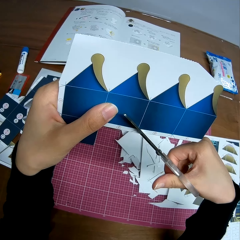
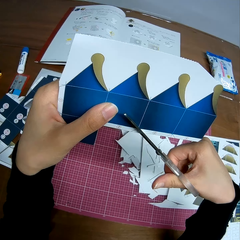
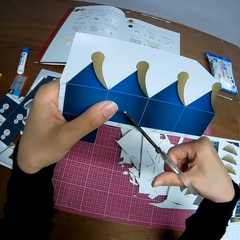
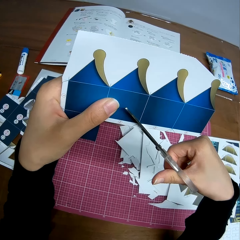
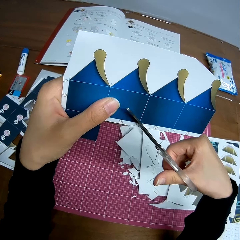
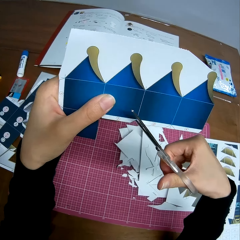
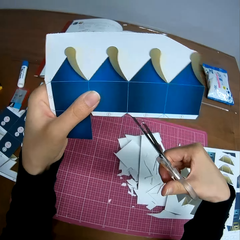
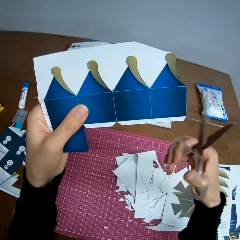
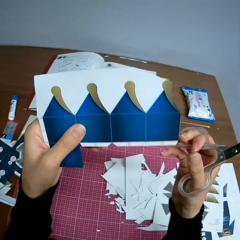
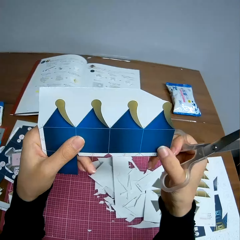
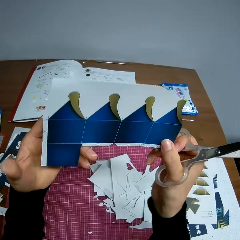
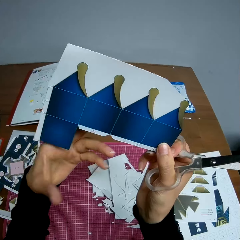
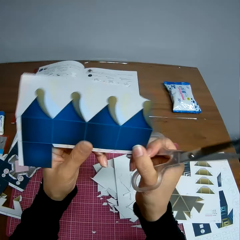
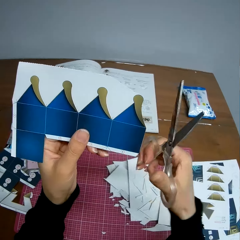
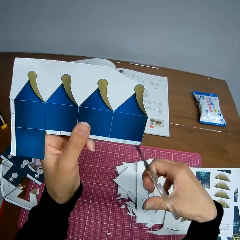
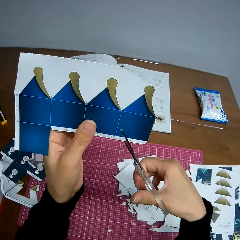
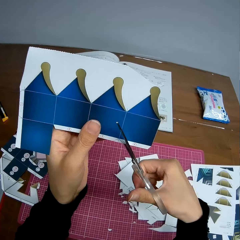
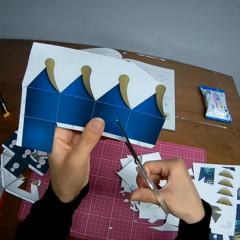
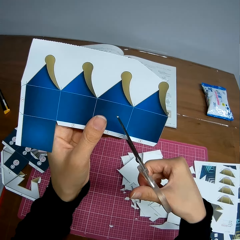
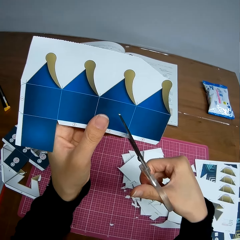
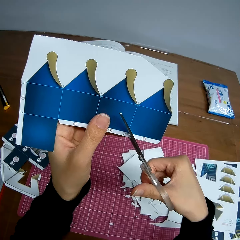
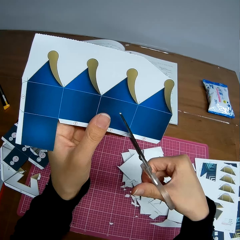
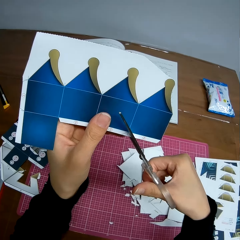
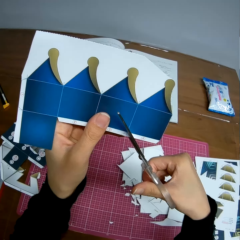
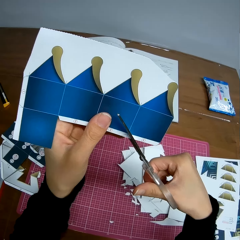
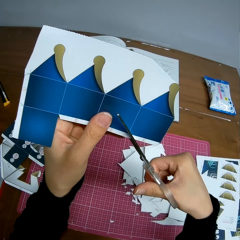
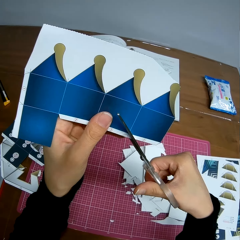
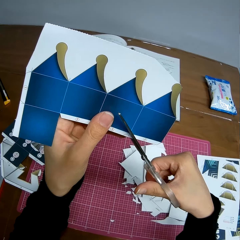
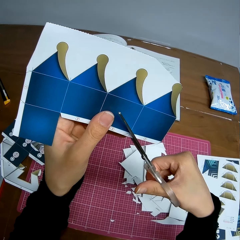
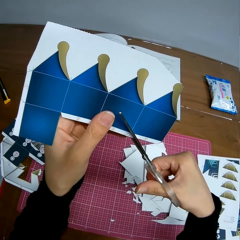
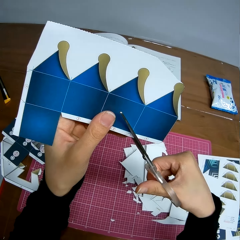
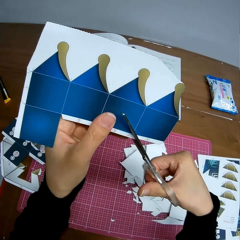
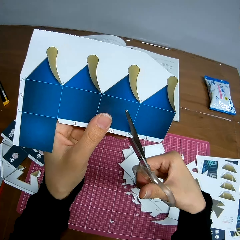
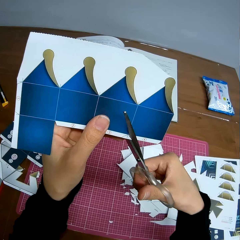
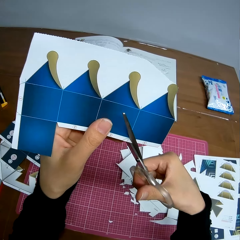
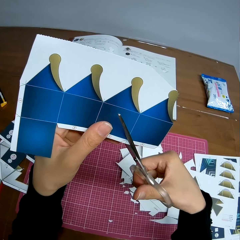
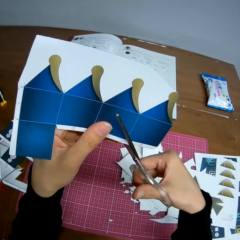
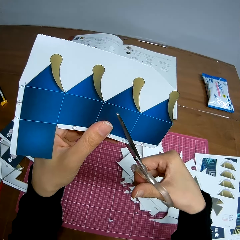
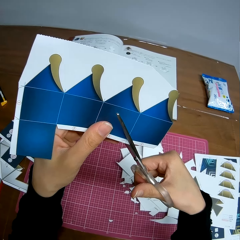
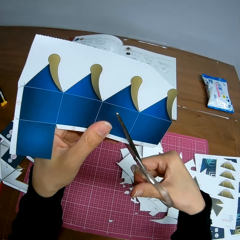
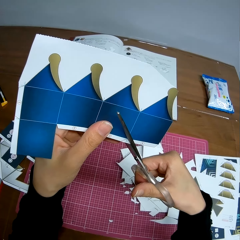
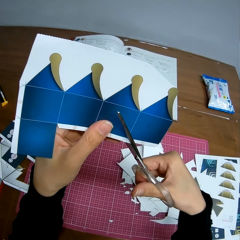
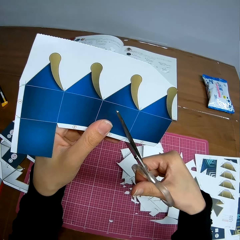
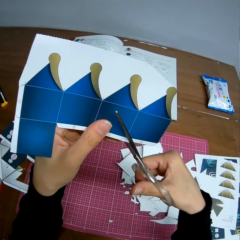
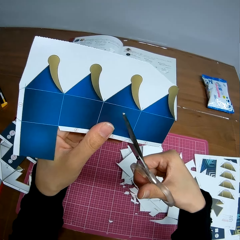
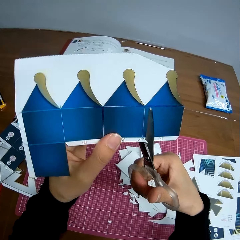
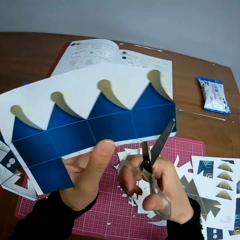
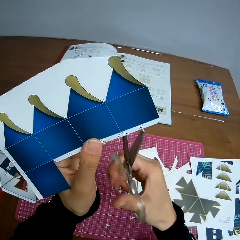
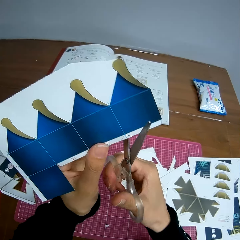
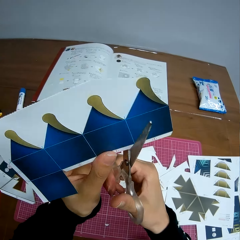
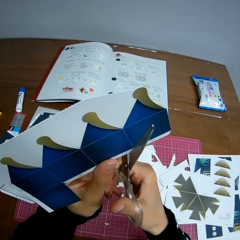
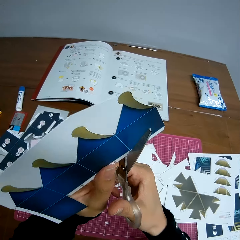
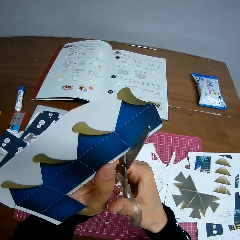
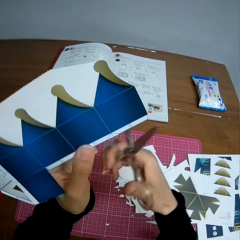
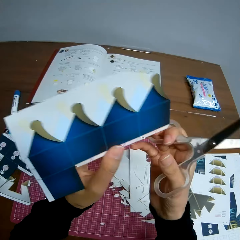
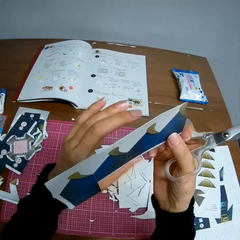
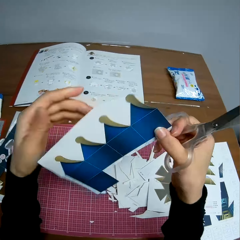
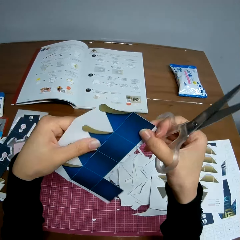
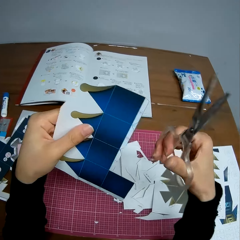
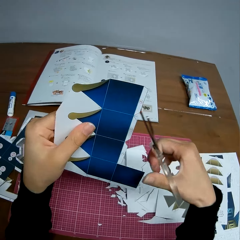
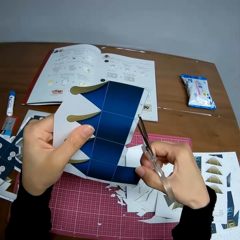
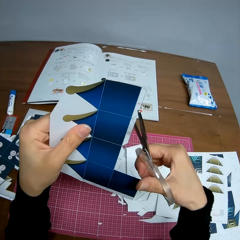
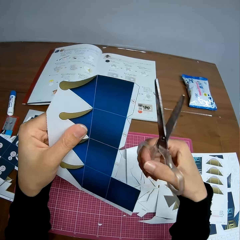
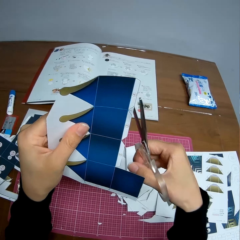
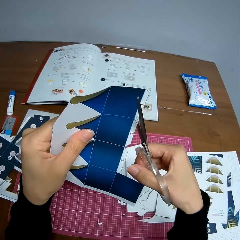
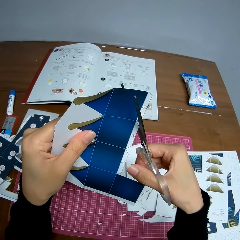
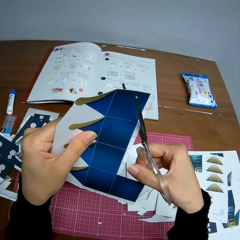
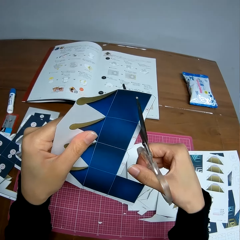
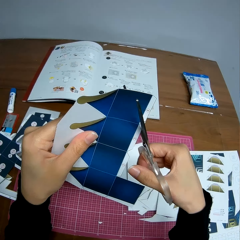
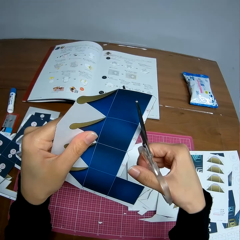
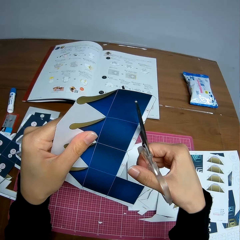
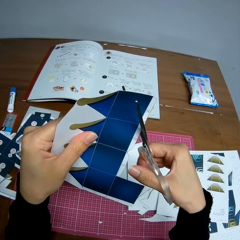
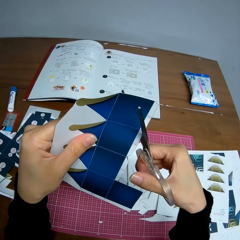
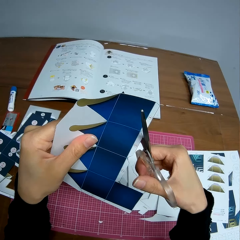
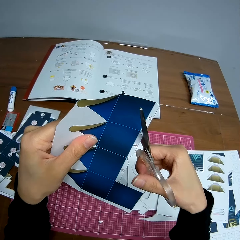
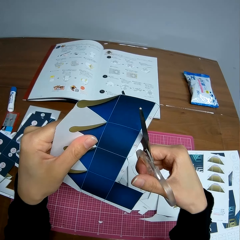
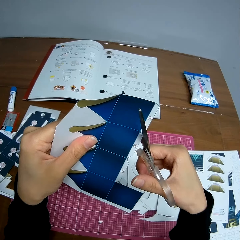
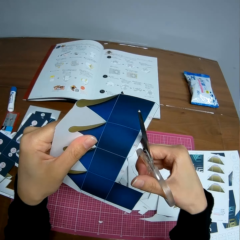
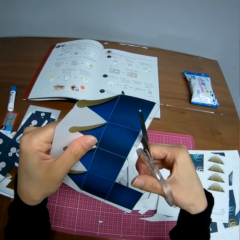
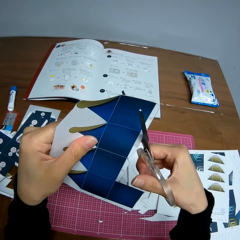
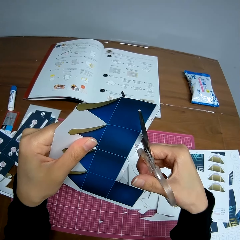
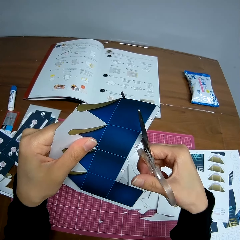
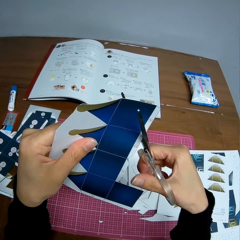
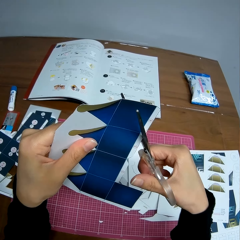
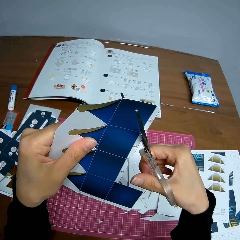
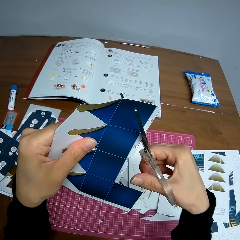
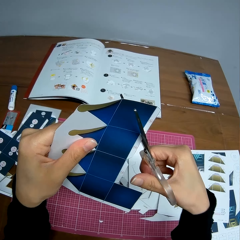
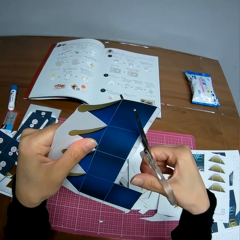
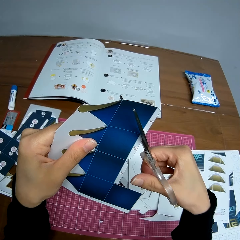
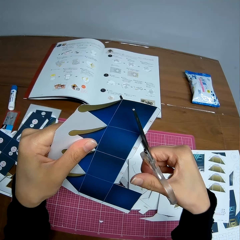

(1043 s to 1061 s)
The camera wearer drops a piece of the paper craft. She adjusts the paper in her hands. She continues cutting the paper with the scissors. She turns the paper craft. She adjusts the paper in her hands. She continues cutting the paper with the scissors.

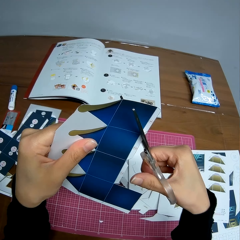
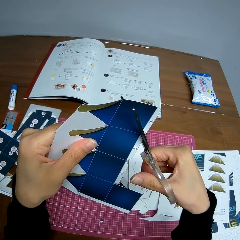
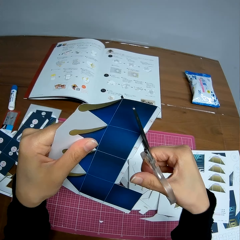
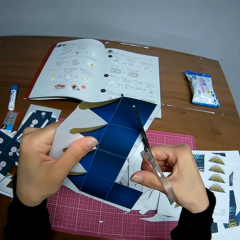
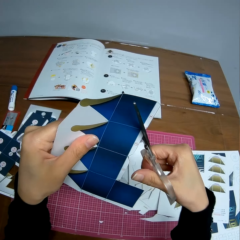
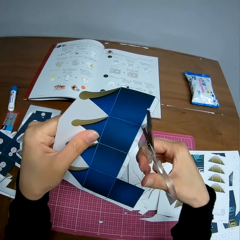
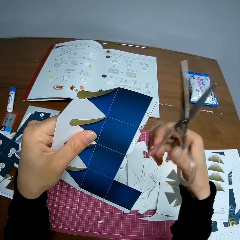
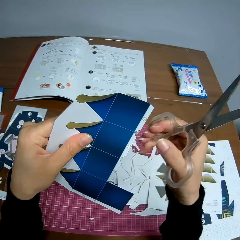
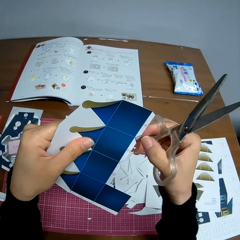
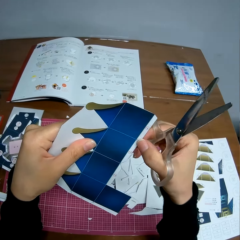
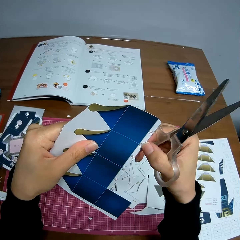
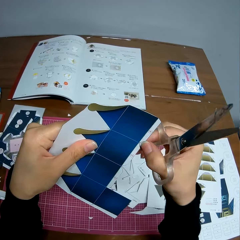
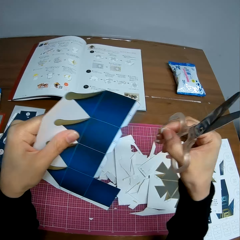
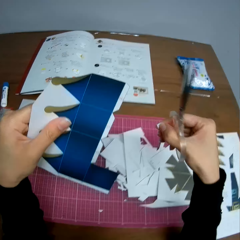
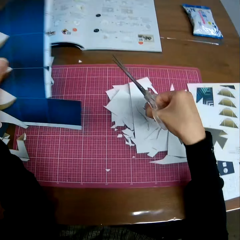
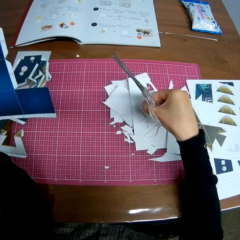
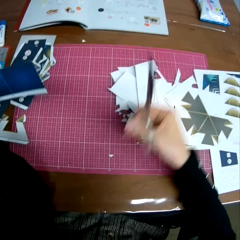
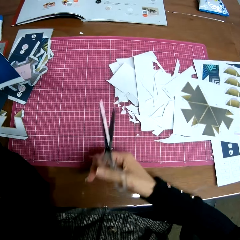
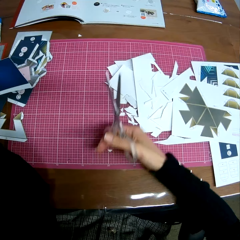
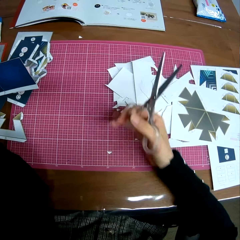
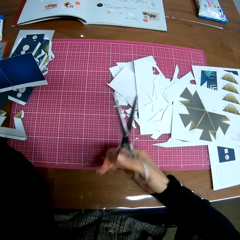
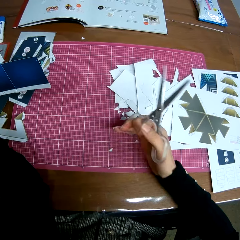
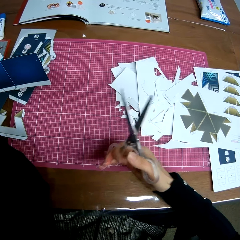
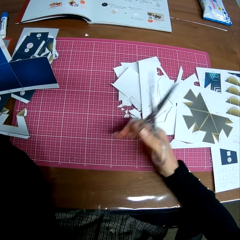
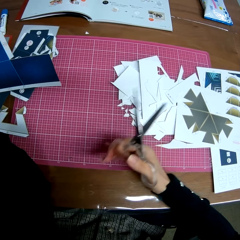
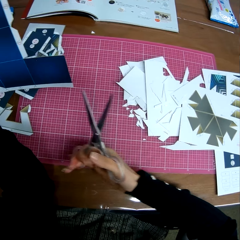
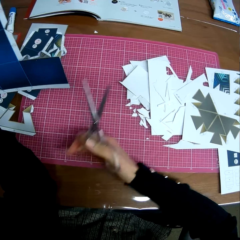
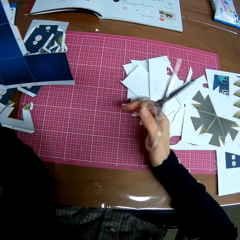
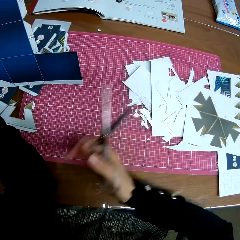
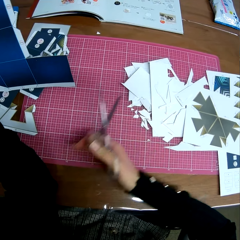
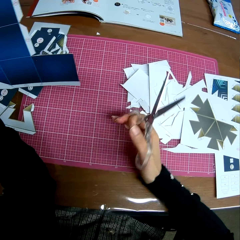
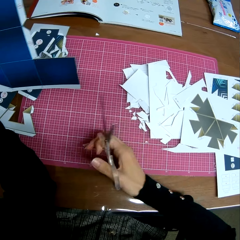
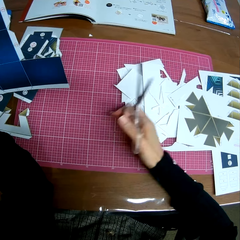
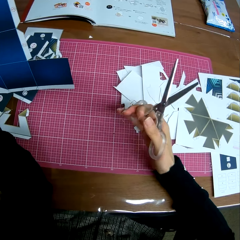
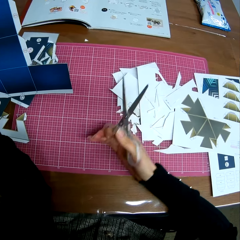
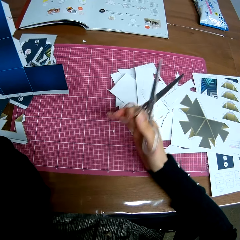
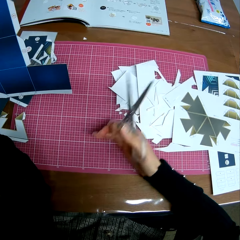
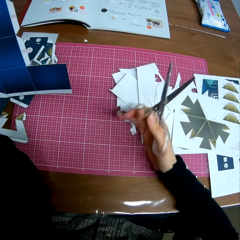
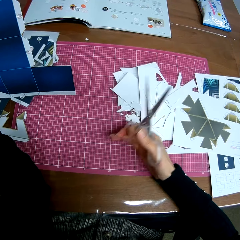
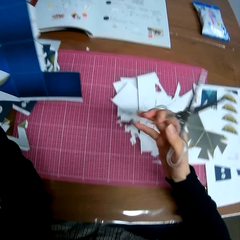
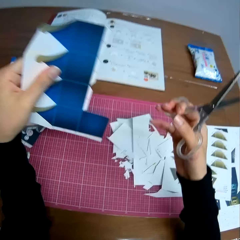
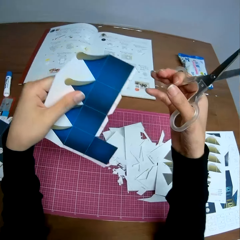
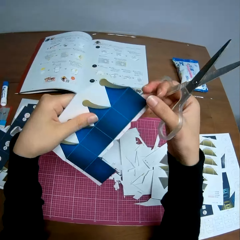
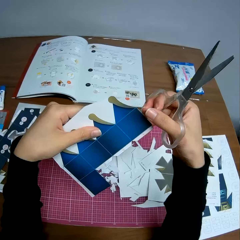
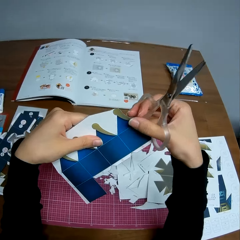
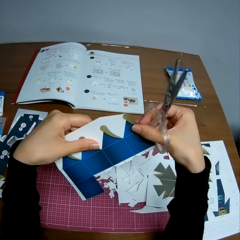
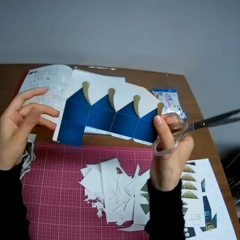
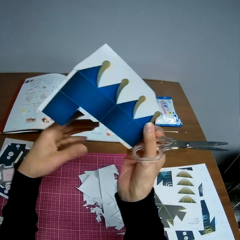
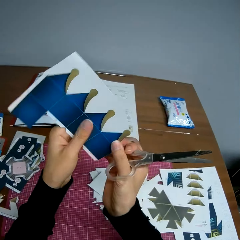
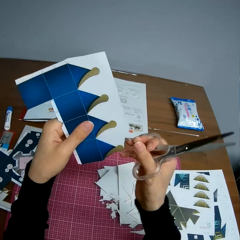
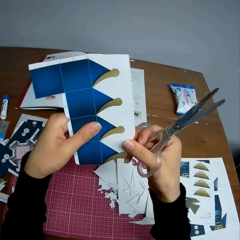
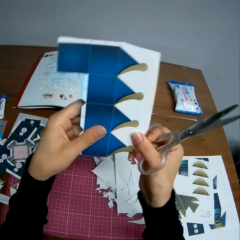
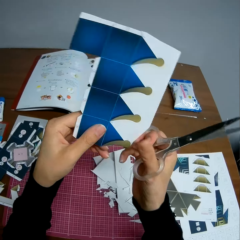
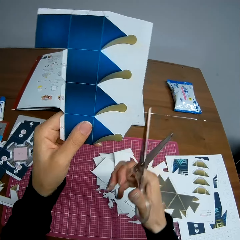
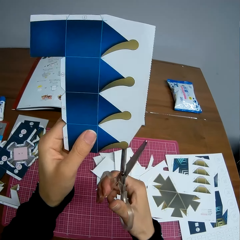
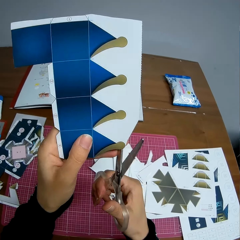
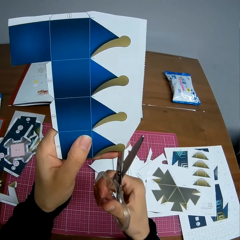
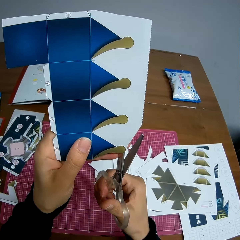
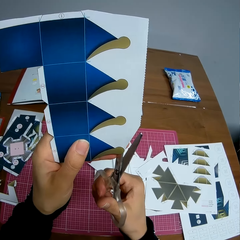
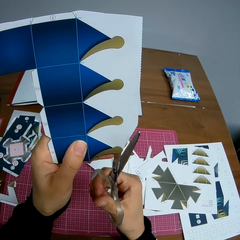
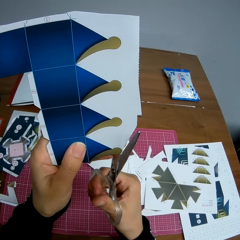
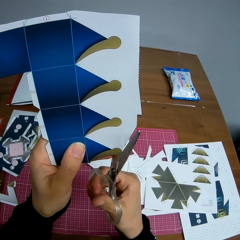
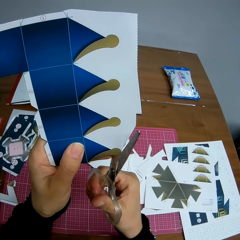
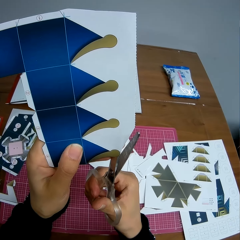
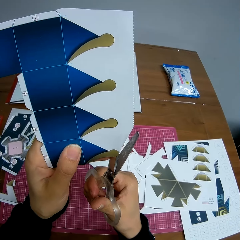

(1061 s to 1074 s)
The camera wearer wipes the cutting mat. She drops a piece of the paper on the table. She moves the pieces of paper on the table with her hand. She turns the paper craft. She adjusts the paper in her hands.
